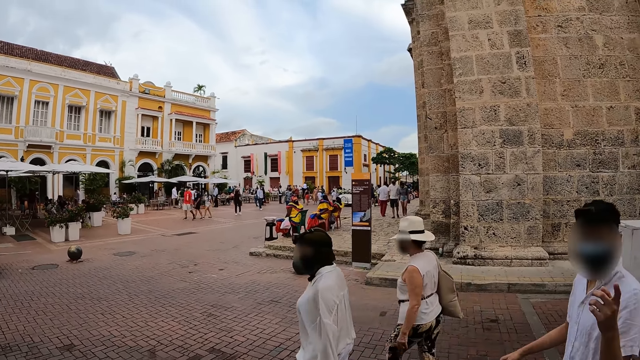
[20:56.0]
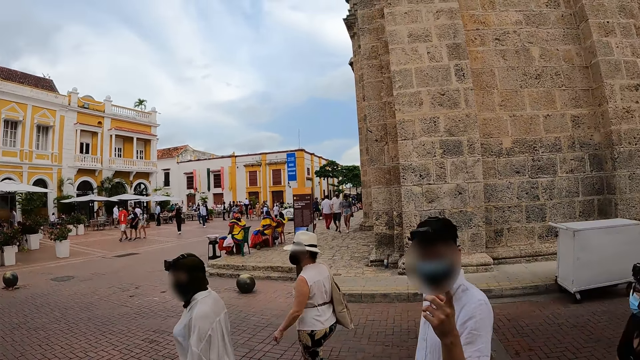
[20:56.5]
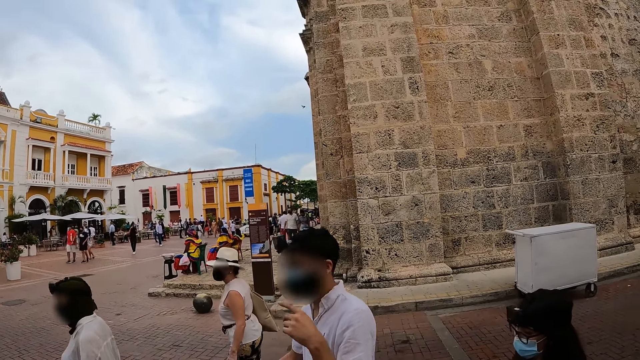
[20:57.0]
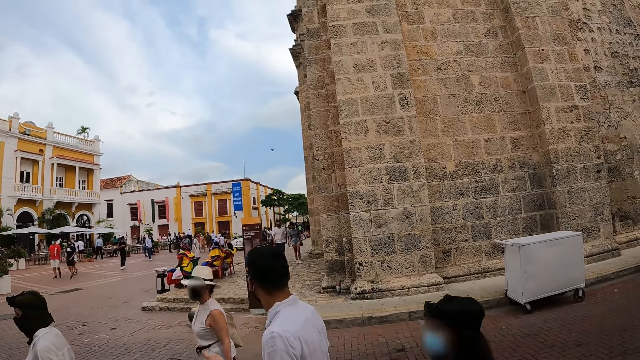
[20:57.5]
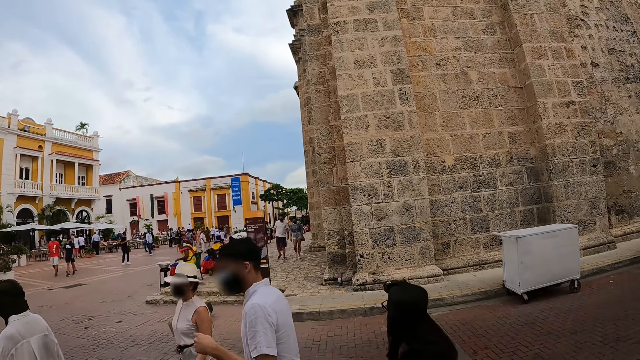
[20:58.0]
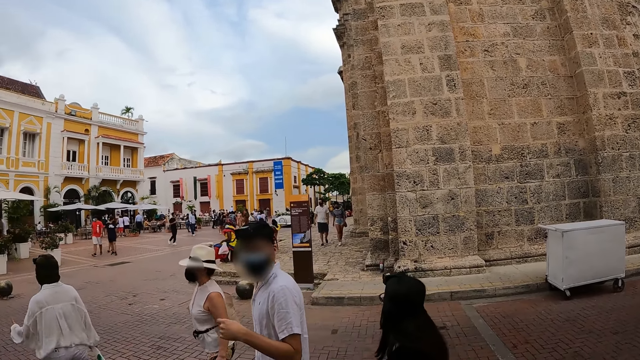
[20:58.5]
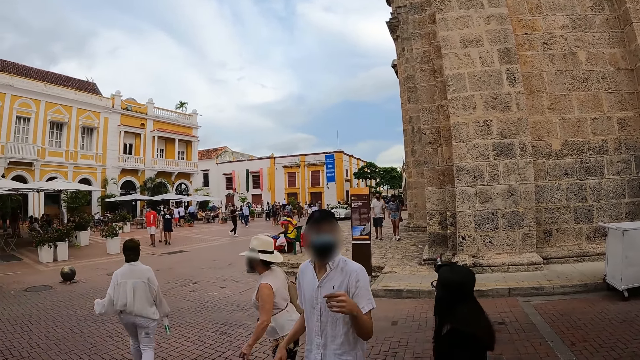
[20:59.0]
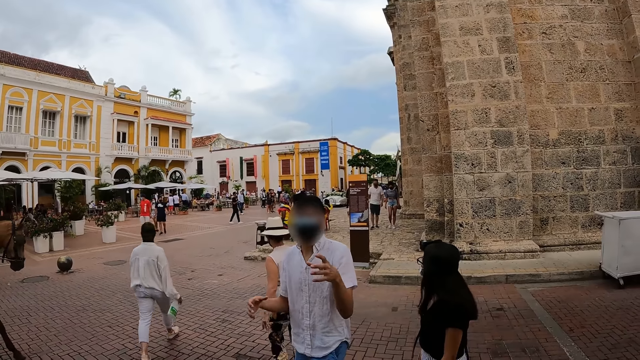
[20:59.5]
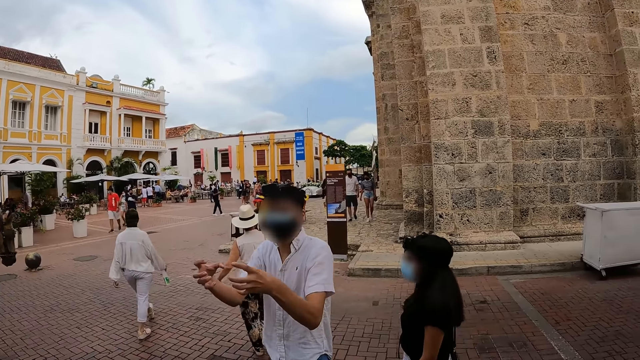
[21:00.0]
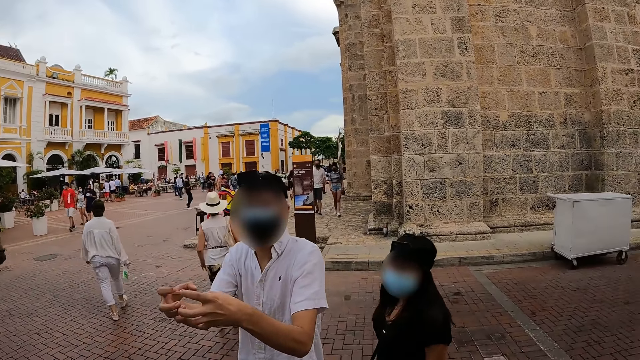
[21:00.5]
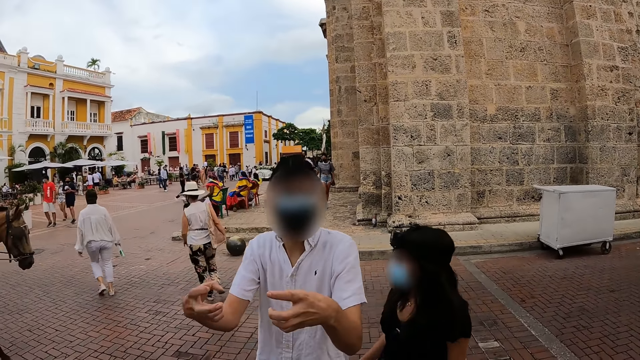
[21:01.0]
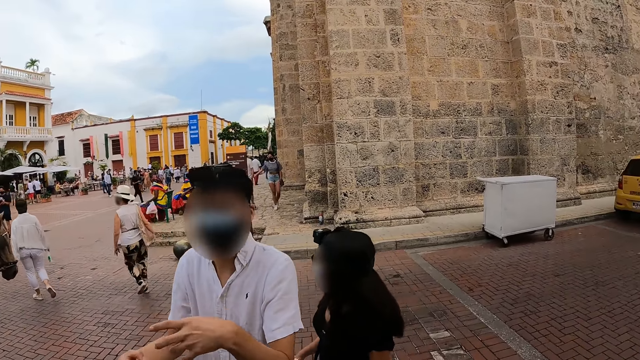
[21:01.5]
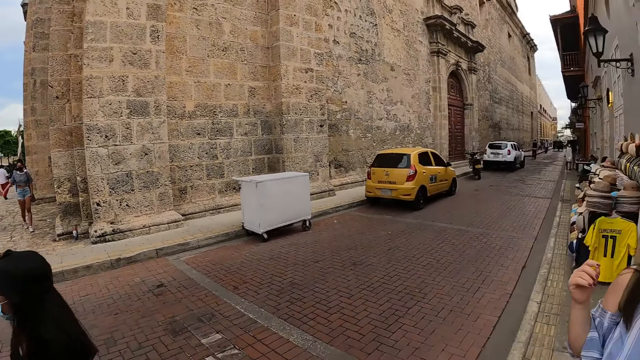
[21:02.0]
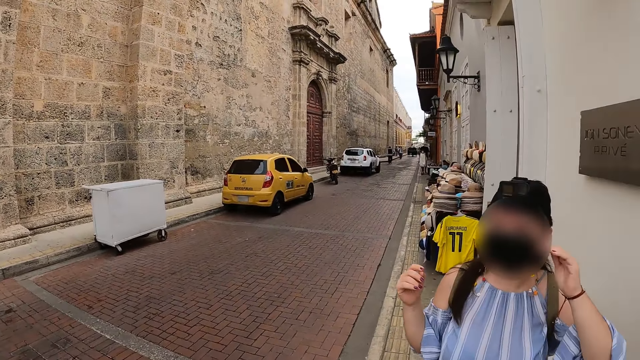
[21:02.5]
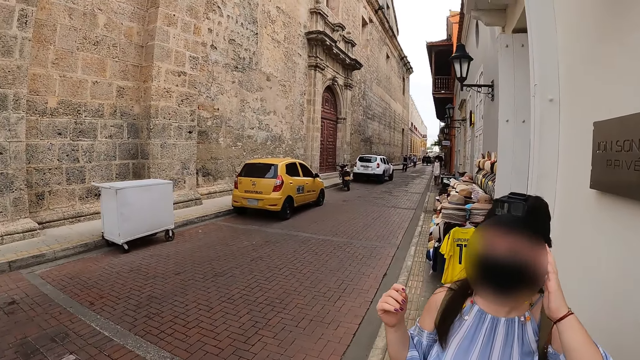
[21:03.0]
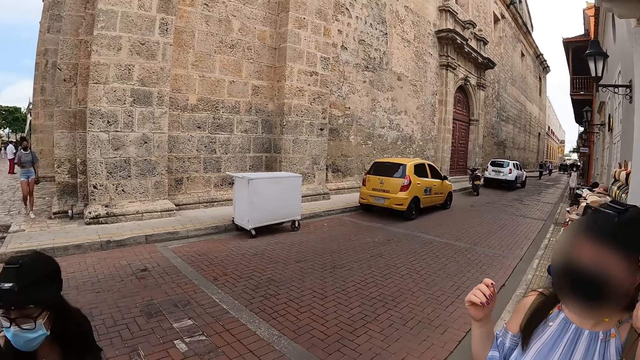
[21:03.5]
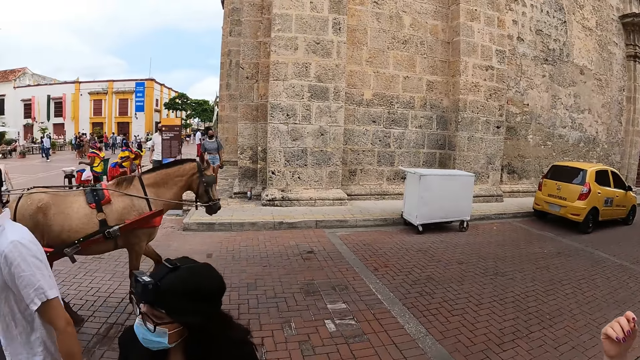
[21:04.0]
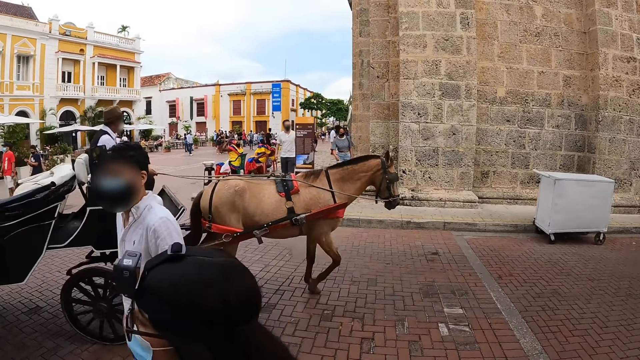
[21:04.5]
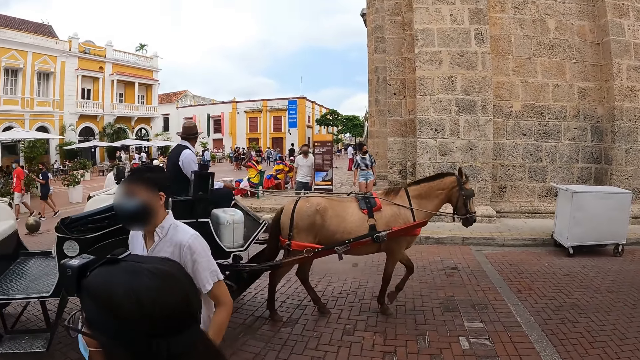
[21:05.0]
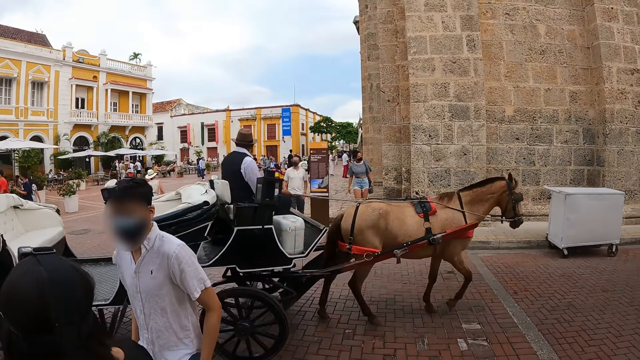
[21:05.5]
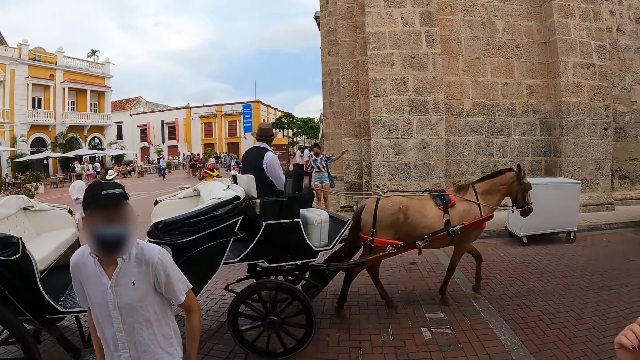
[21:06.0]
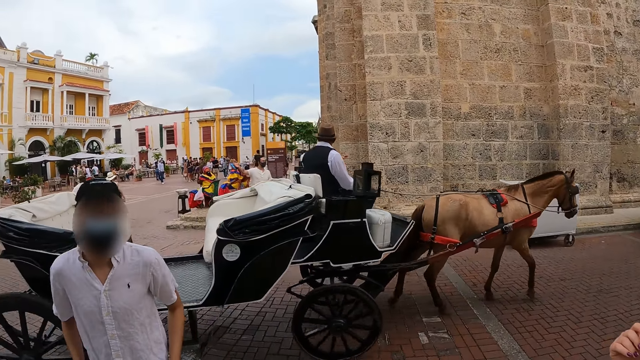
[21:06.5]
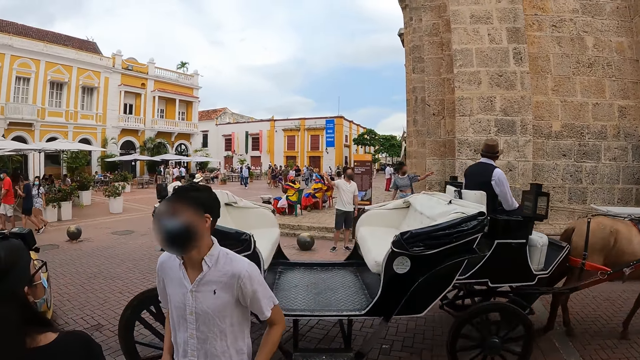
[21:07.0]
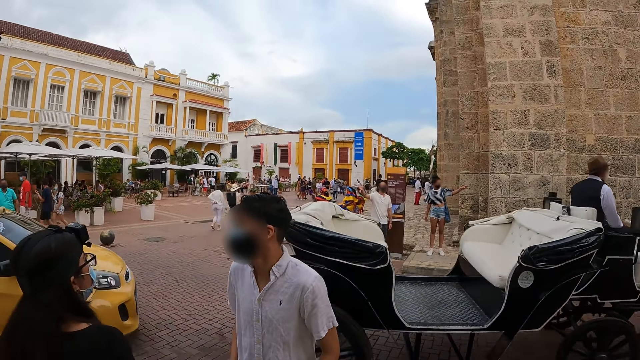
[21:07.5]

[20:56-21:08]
The man walks on the road. A woman walks on the road. The man gesticulates with his left hand. The camera wearer interacts with the man on the road. They interact with another woman on the road. The other woman touches the back of her head with her left hand. The first woman walks to the walkway and walks on the walkway. A horse carriage rides past the camera wearer on the road.

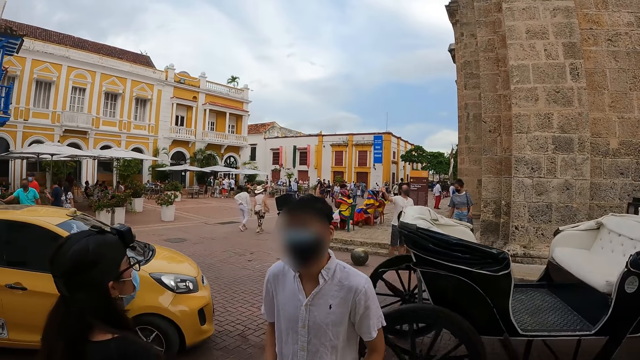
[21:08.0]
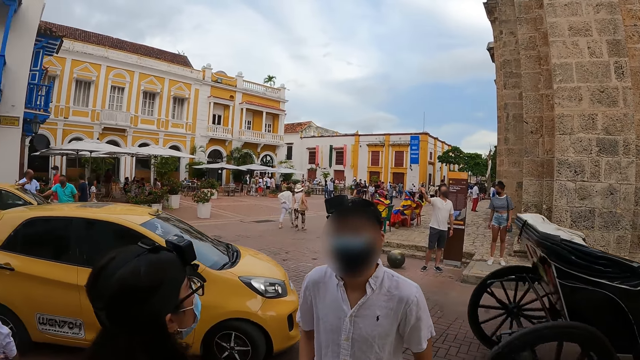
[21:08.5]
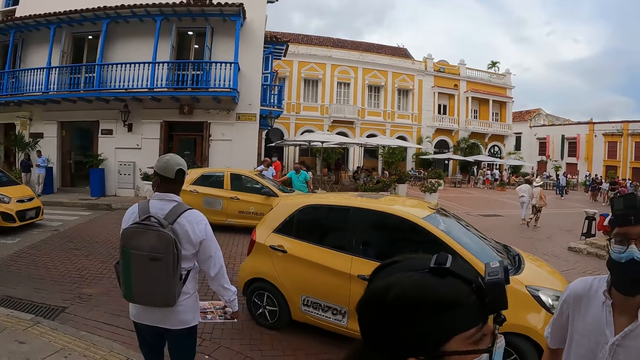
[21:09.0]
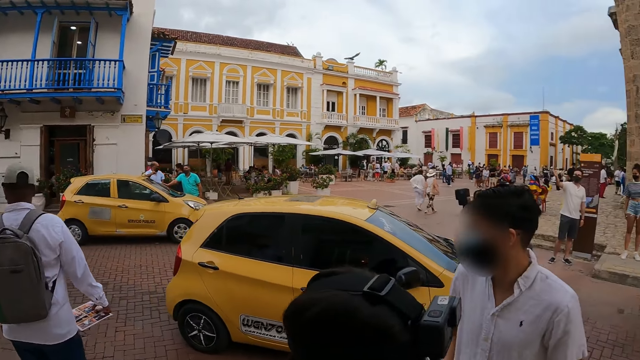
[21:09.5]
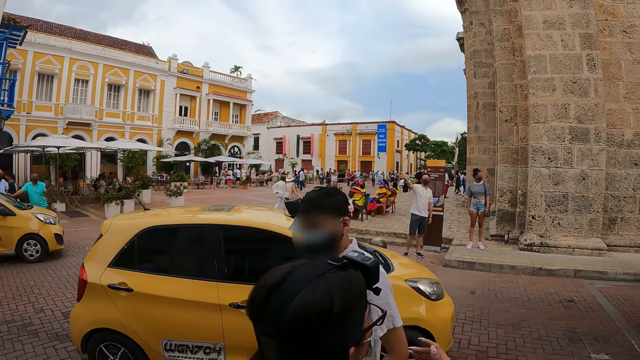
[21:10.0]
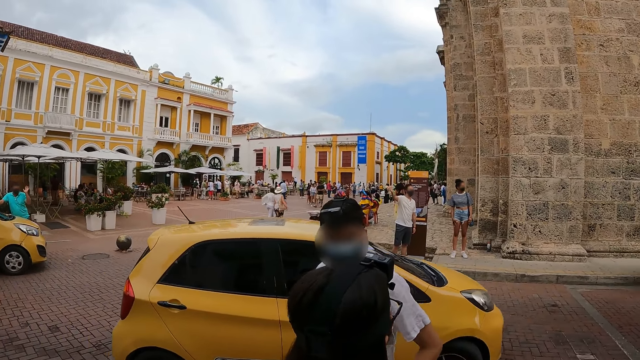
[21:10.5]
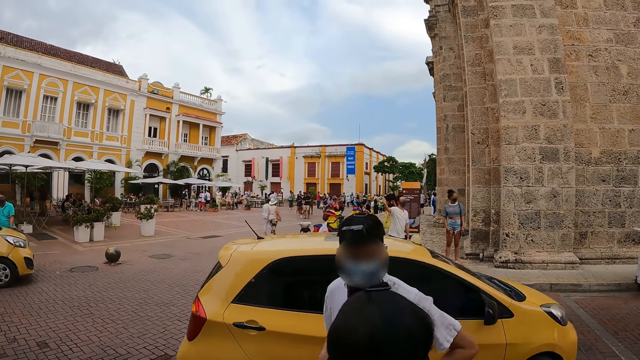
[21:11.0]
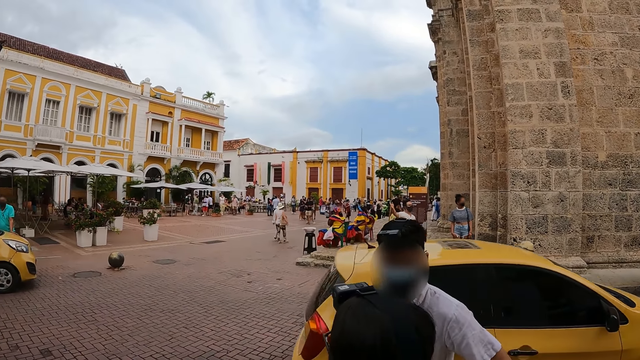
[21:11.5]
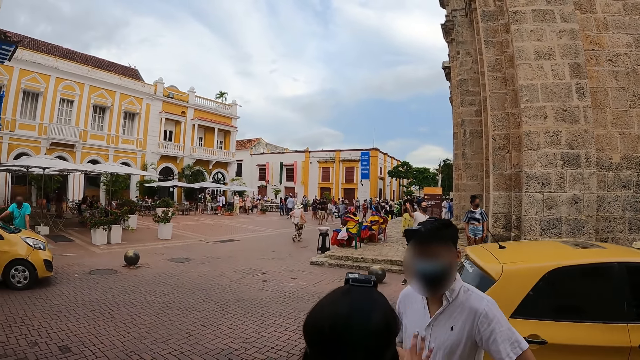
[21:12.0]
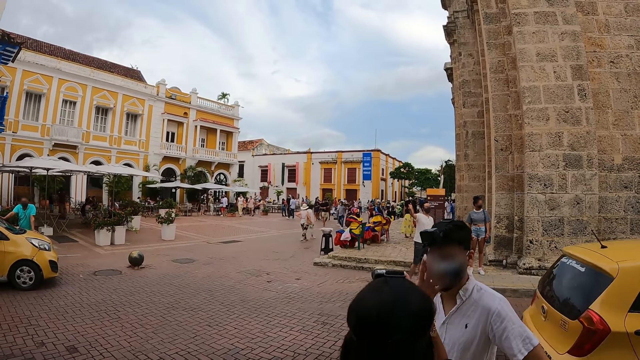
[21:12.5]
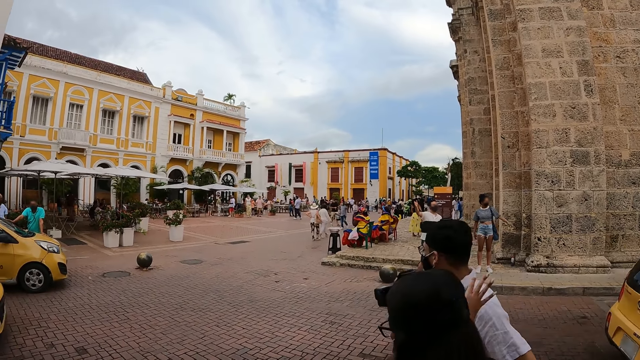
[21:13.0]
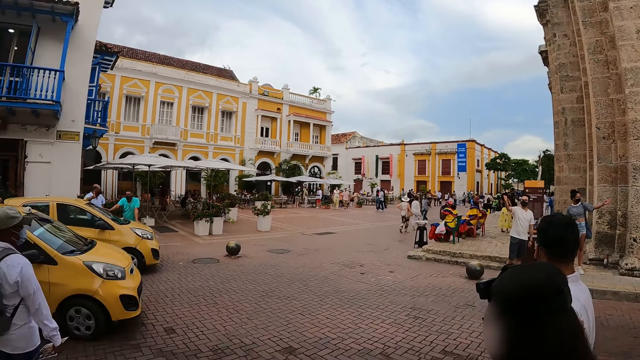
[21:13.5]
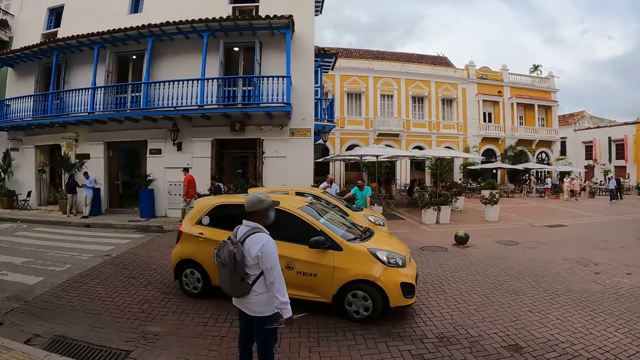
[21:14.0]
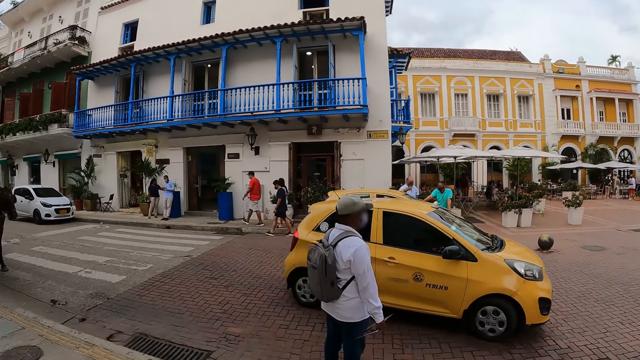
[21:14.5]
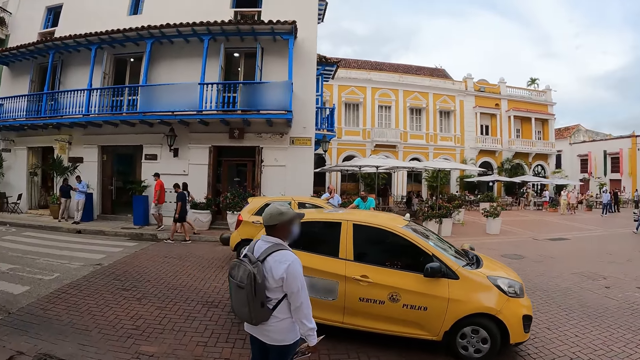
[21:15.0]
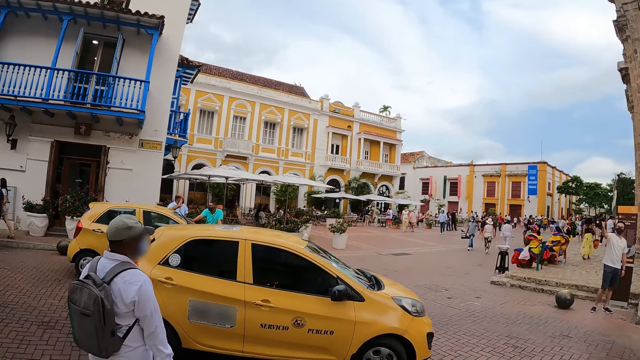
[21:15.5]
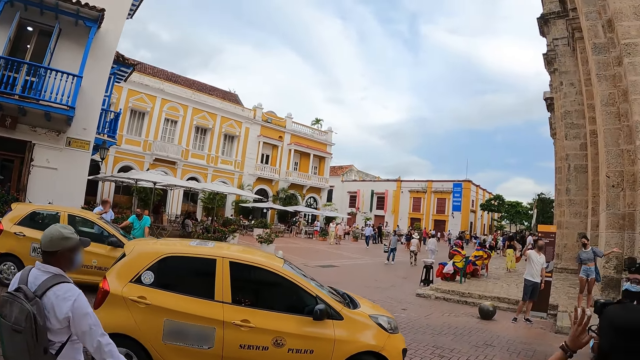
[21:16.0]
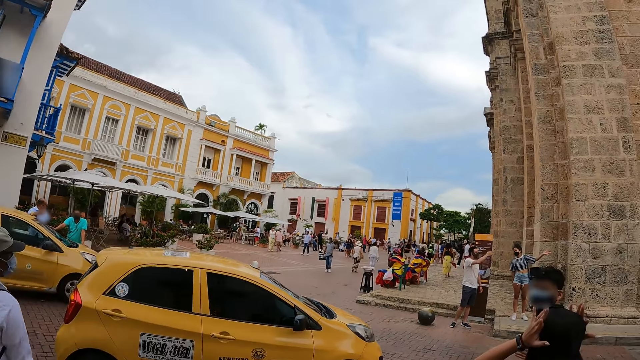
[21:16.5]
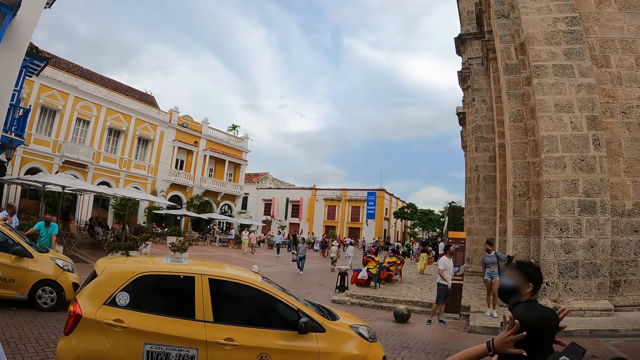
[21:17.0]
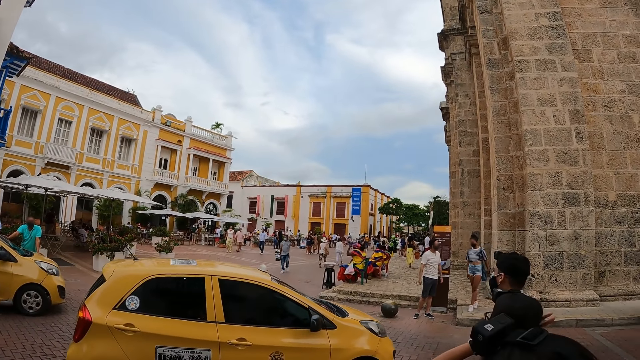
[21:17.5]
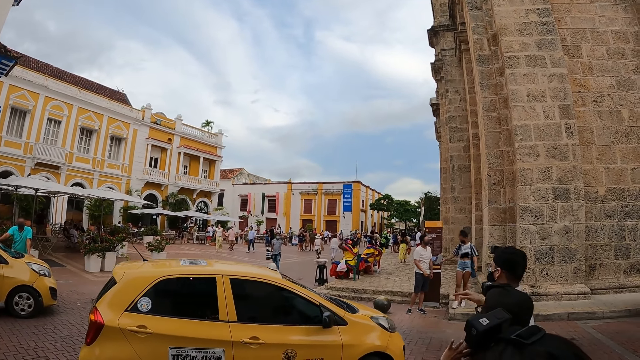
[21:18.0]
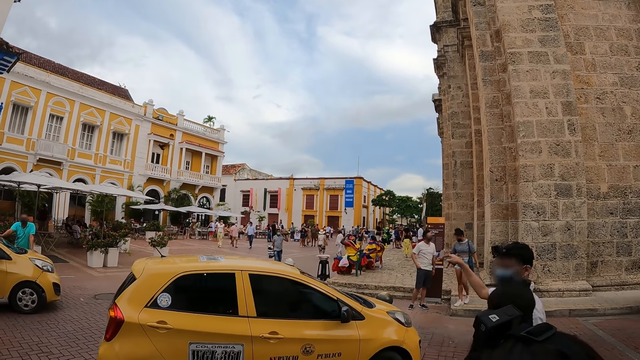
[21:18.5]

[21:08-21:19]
The man interacts with the woman on the road. The woman gesticulates with her right hand on the road. The woman touches her head with both hands.
